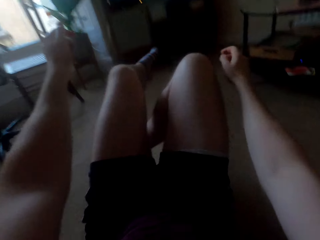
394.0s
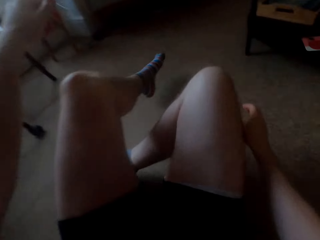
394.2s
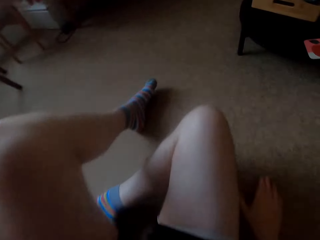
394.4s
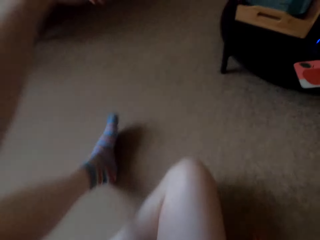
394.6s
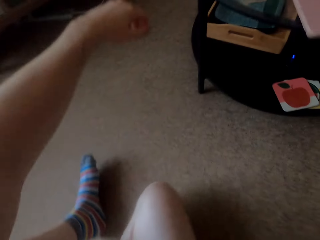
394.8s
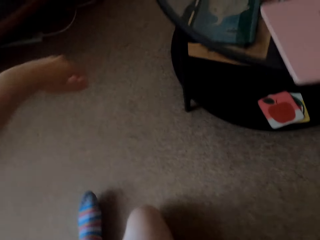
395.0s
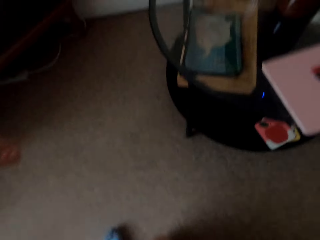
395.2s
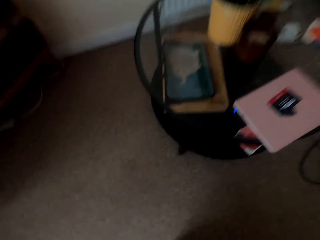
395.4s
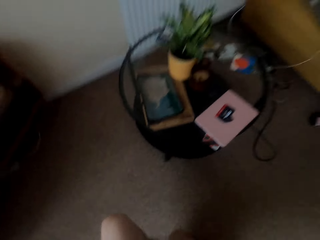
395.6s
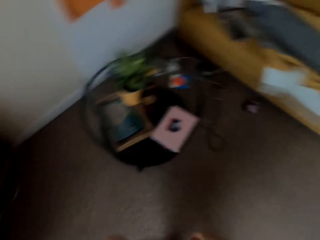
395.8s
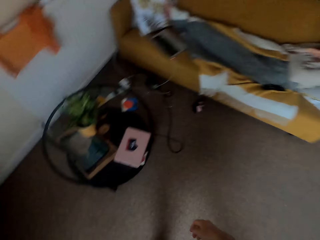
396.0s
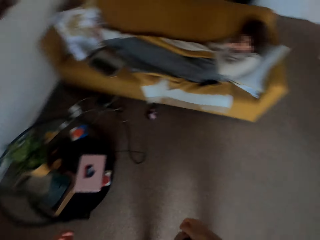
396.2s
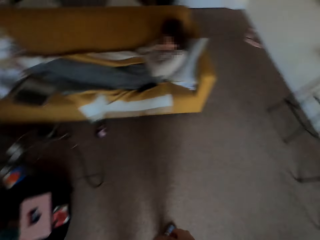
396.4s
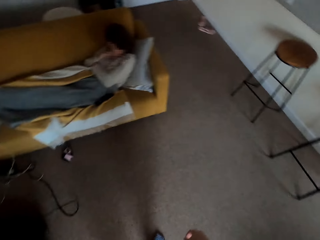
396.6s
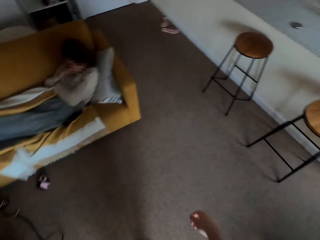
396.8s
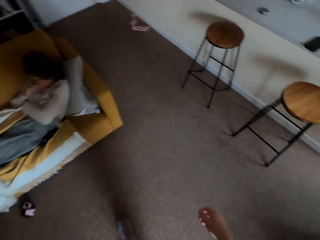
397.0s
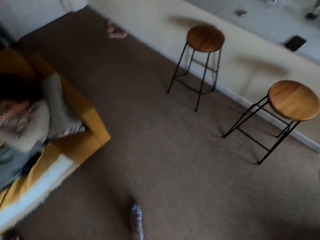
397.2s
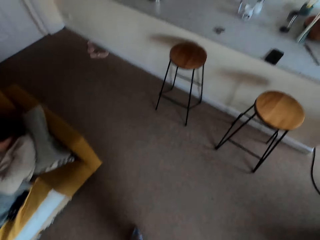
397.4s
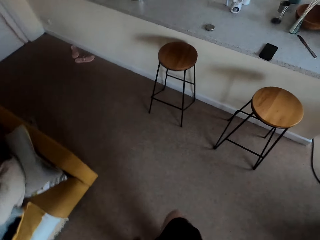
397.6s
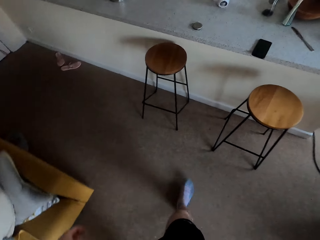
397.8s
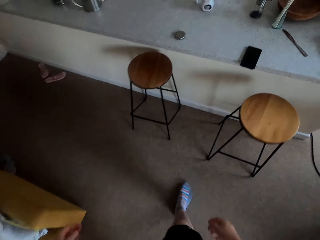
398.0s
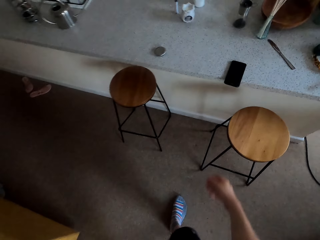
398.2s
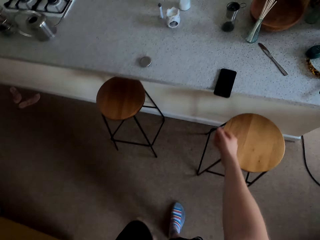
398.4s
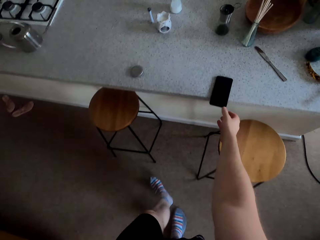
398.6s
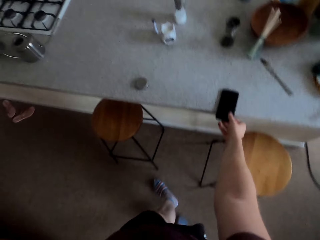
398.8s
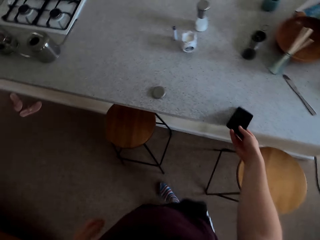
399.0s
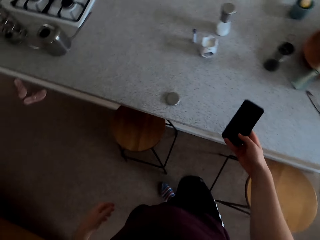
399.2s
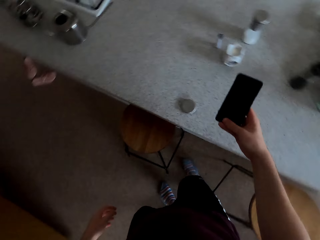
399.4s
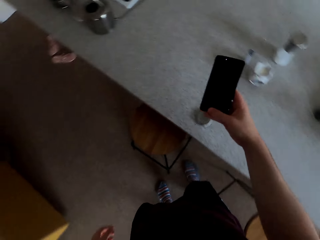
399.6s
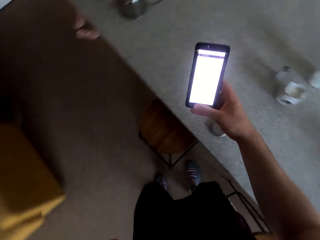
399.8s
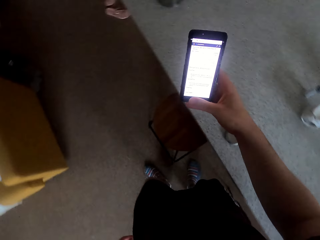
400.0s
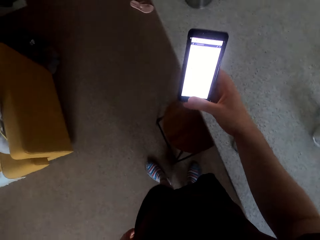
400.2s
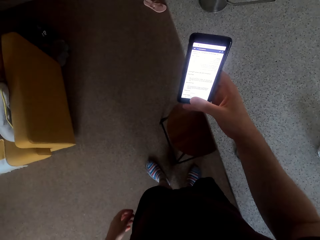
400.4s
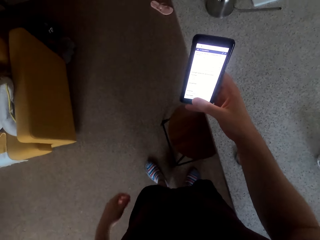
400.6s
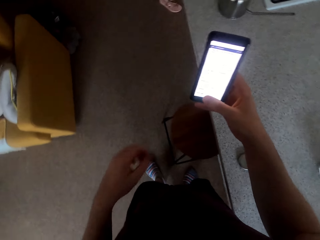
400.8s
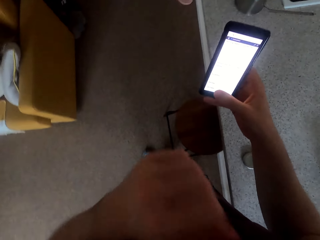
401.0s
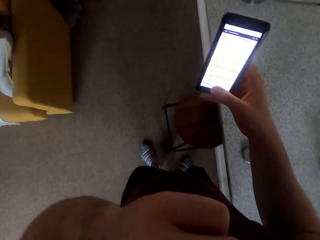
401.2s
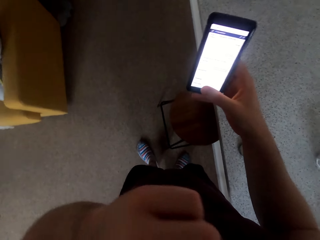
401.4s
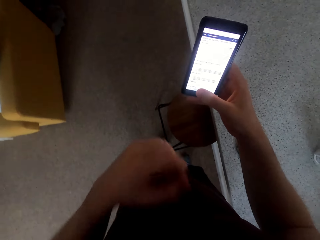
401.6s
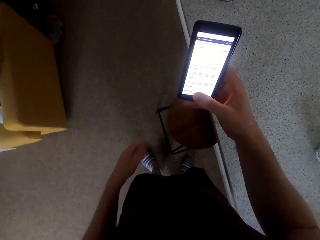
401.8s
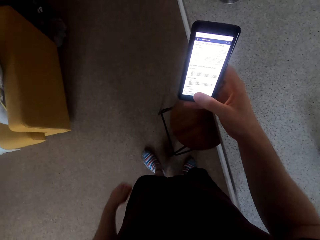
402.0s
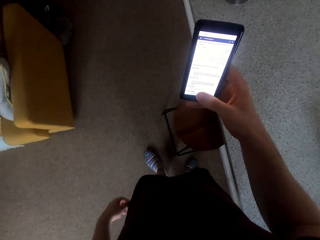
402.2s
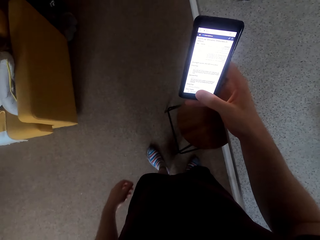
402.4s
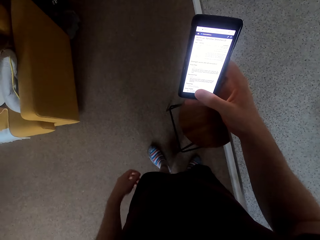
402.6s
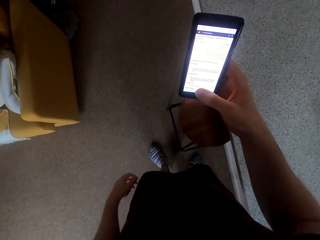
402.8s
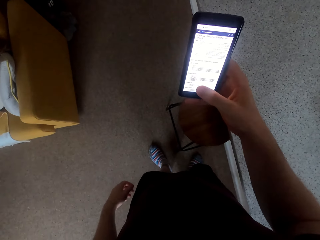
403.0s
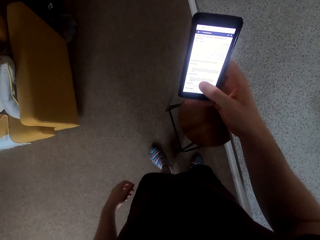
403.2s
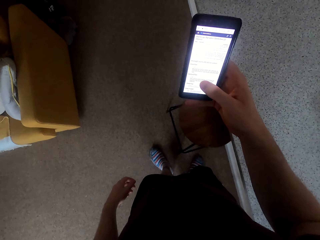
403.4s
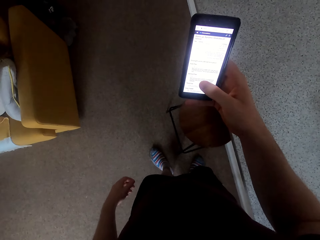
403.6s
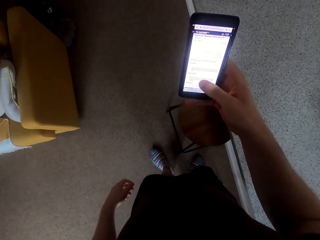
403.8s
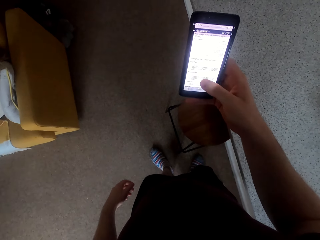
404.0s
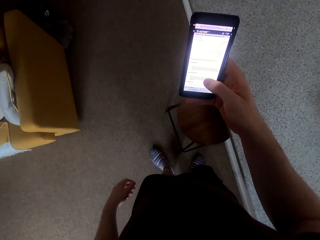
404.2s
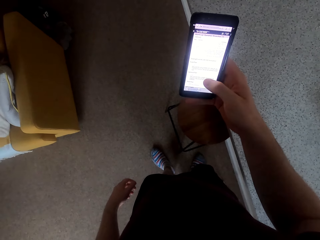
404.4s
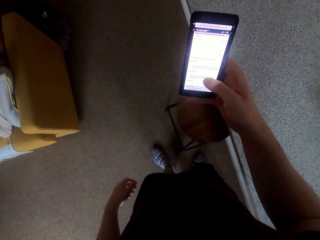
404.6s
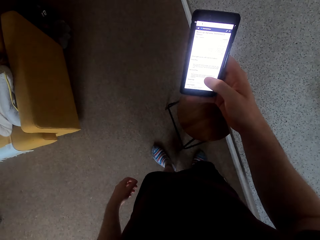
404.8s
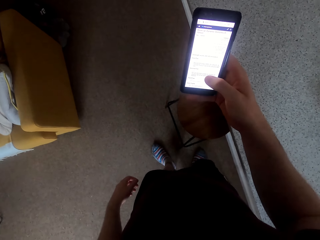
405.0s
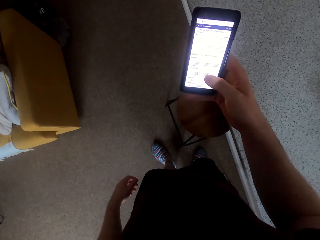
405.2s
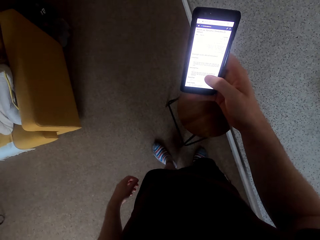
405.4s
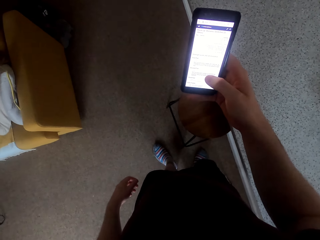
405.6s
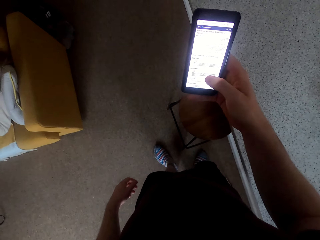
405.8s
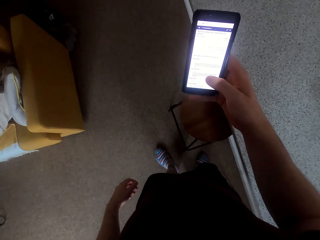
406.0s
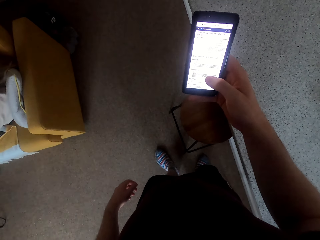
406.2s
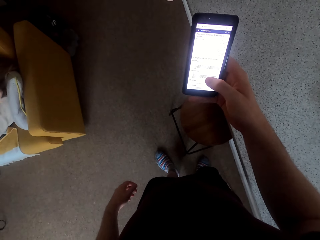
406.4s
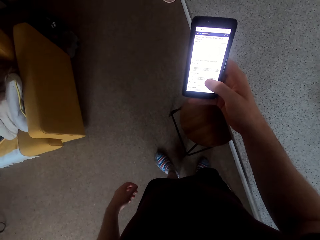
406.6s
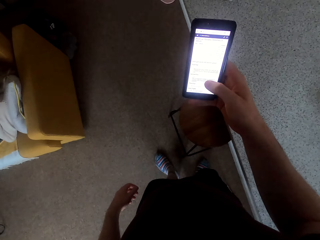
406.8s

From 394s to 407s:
The camera wearer stands up. He walks to the kitchen counter. He picks up his phone and scrolls on his phone.

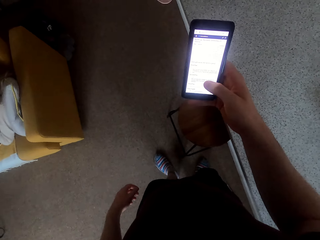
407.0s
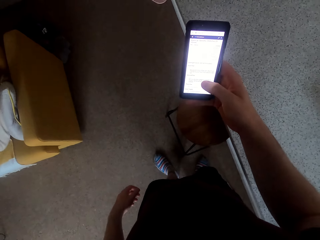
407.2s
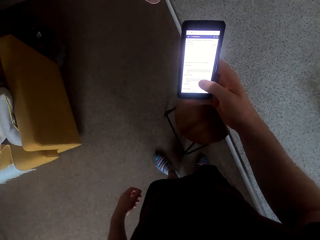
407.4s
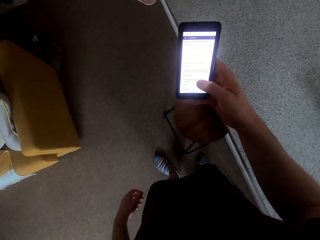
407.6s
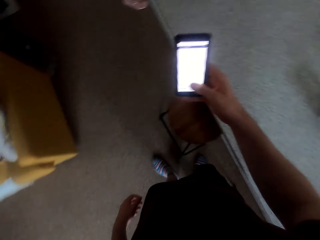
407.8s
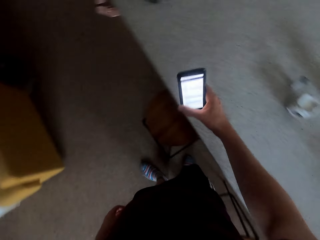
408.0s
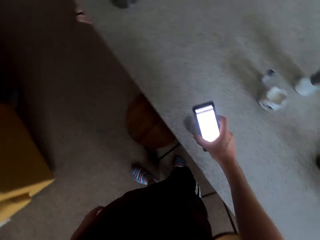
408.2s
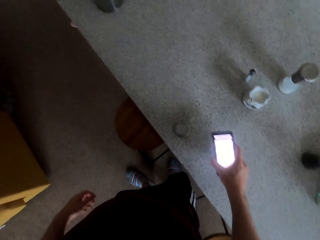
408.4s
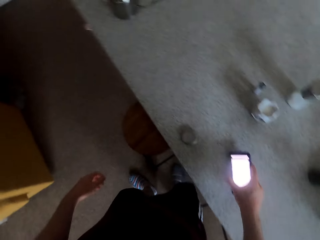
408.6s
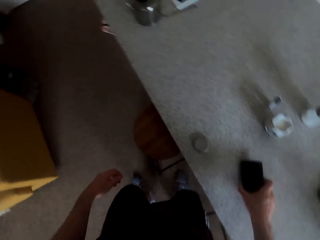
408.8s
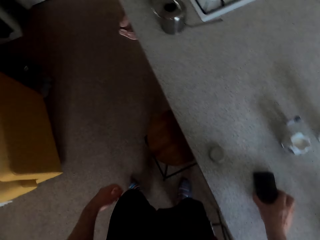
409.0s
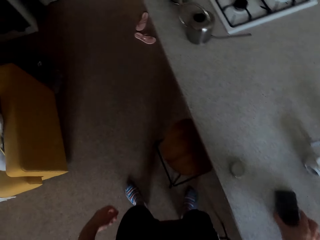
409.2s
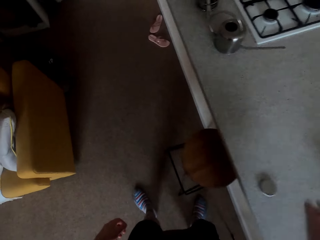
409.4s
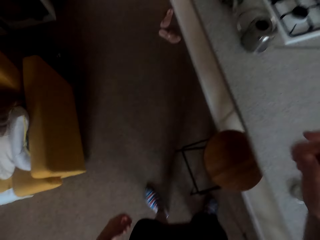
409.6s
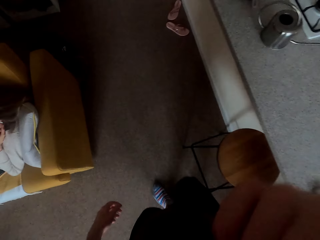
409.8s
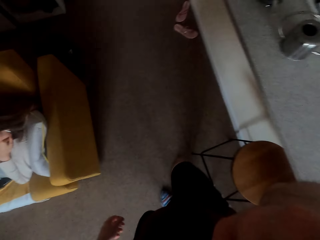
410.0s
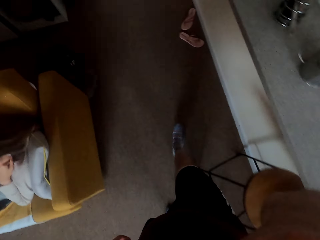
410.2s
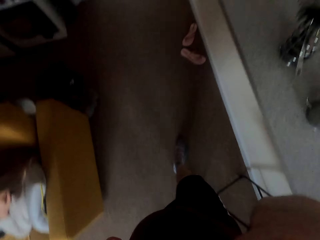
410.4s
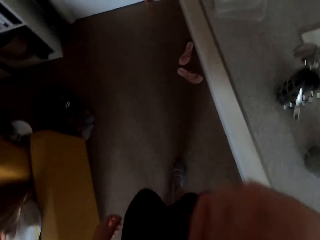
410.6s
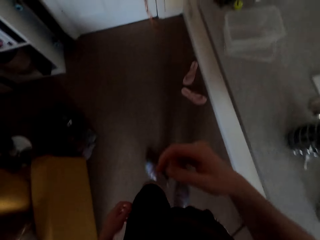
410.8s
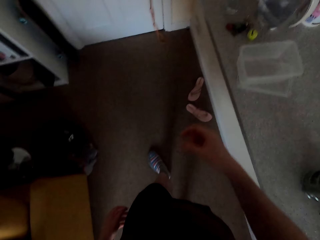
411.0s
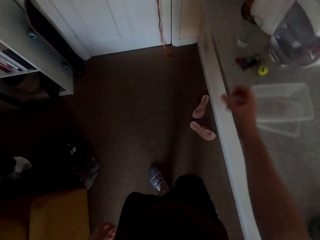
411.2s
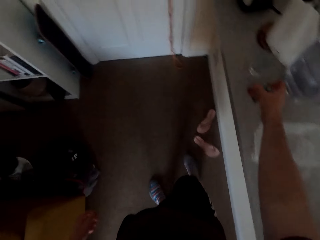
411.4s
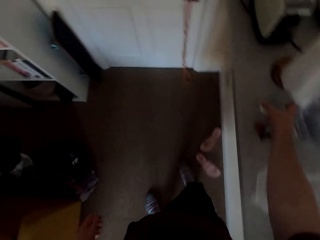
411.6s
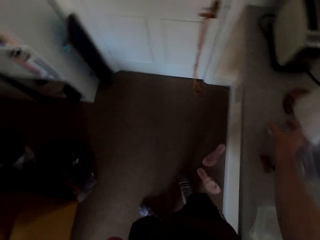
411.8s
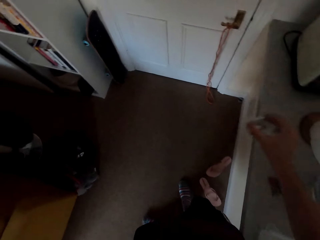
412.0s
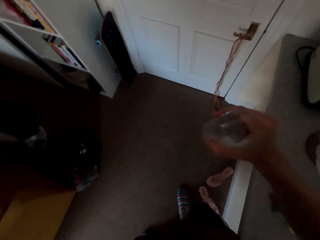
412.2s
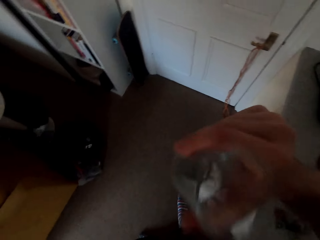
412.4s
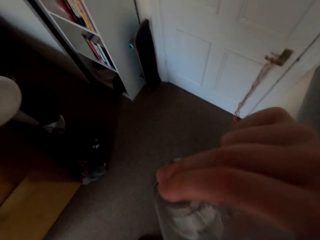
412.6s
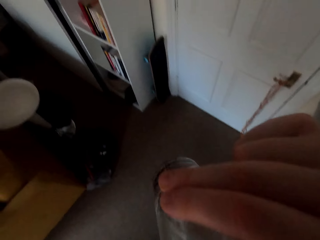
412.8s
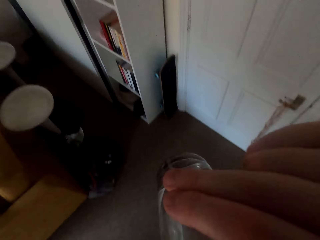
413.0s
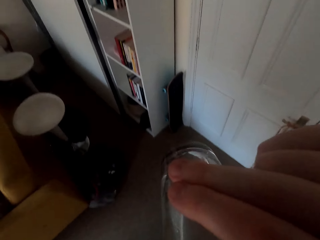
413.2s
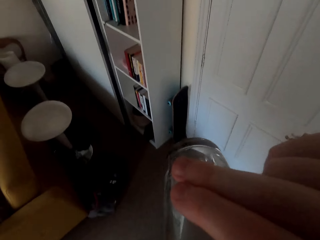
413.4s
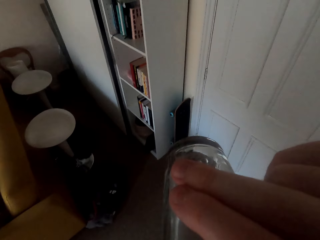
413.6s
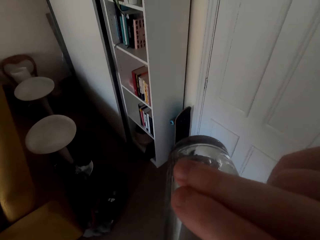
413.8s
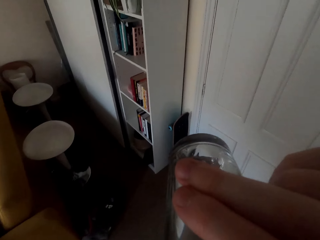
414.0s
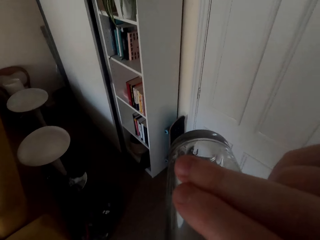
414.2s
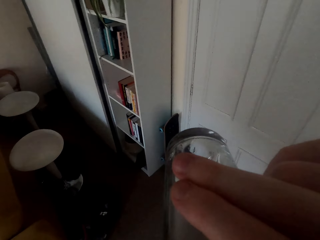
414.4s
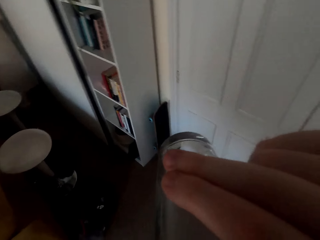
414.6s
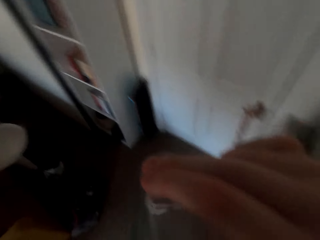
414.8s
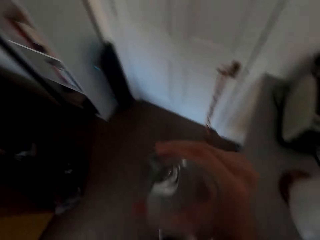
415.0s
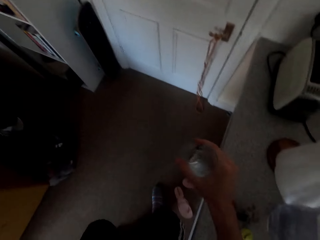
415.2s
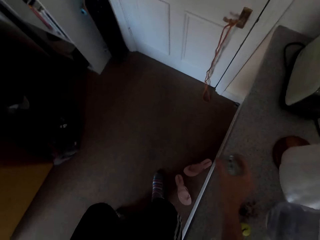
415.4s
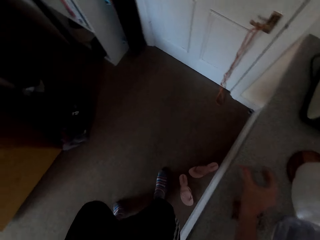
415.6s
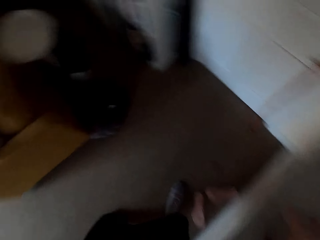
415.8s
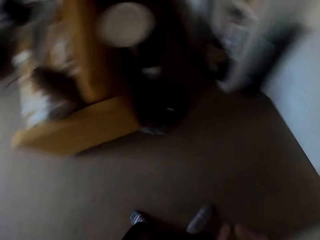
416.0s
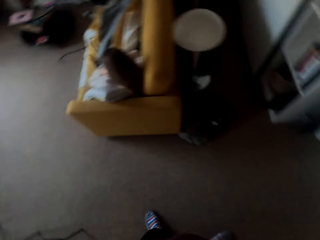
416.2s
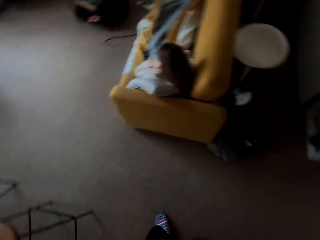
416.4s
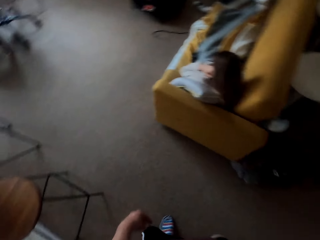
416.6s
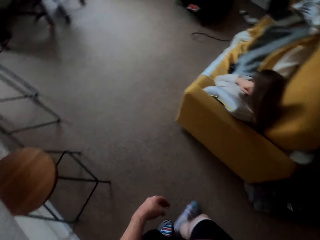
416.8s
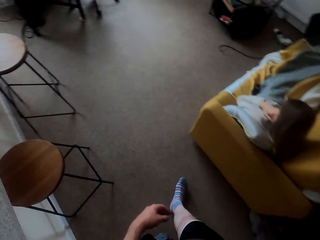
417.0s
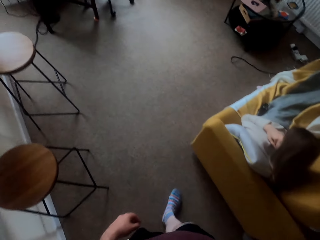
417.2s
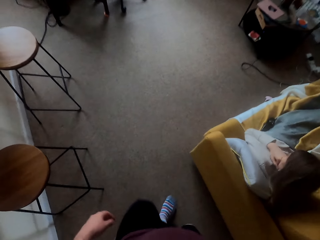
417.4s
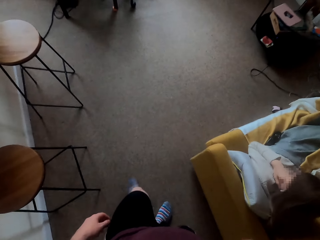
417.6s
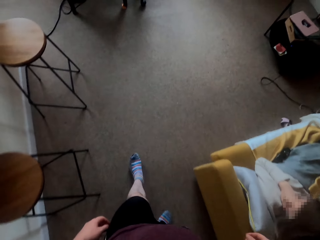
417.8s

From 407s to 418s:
The camera wearer puts down the phone on the kitchen counter or bench. They drink a glass of water. They place the glass of water on the bench.
